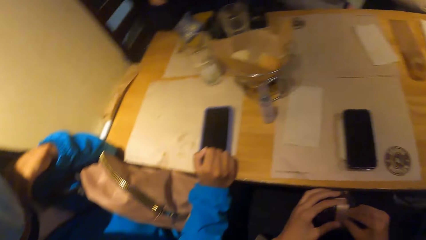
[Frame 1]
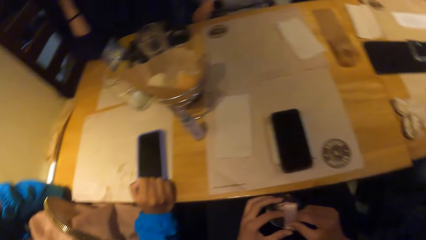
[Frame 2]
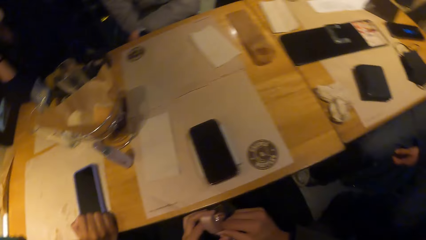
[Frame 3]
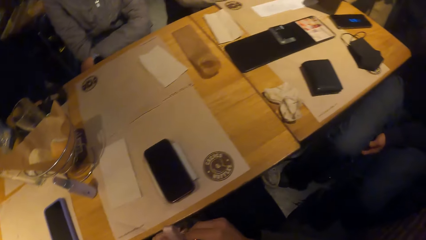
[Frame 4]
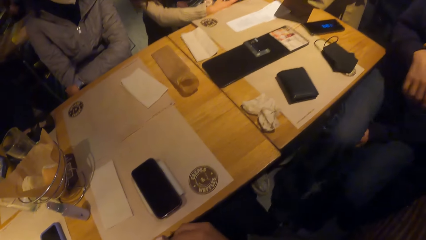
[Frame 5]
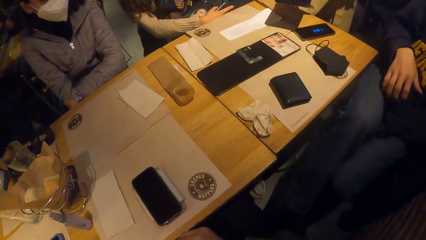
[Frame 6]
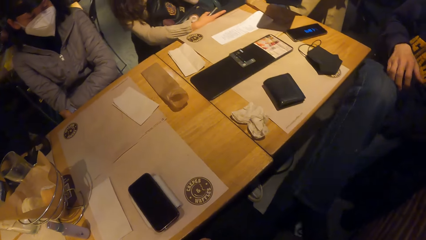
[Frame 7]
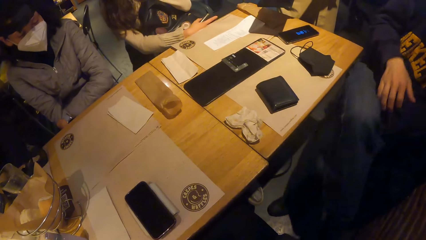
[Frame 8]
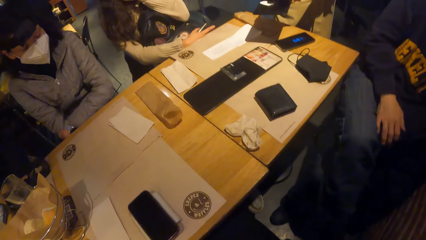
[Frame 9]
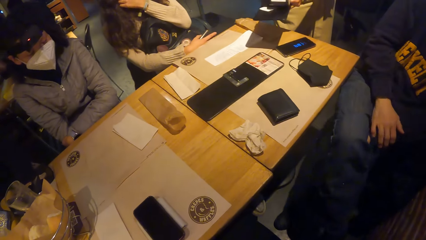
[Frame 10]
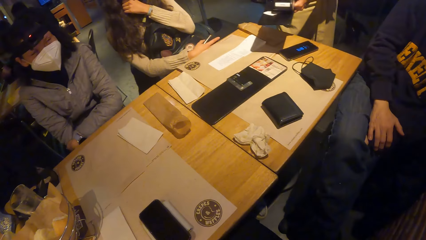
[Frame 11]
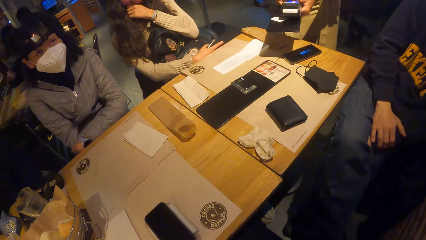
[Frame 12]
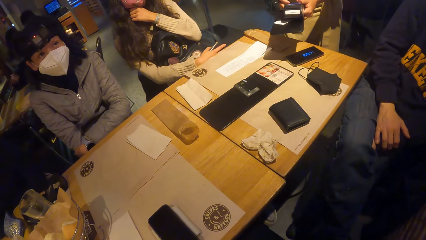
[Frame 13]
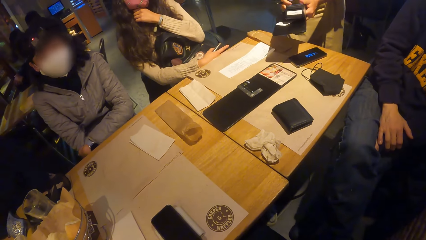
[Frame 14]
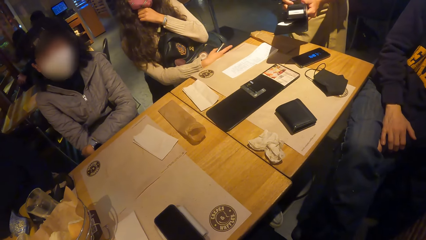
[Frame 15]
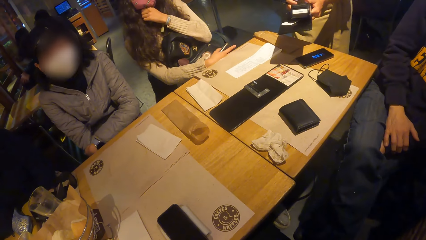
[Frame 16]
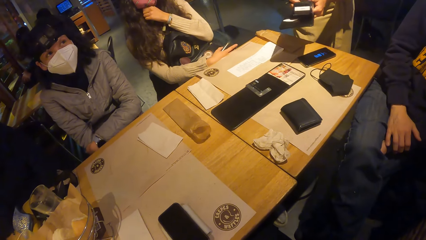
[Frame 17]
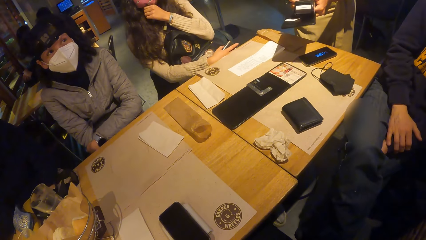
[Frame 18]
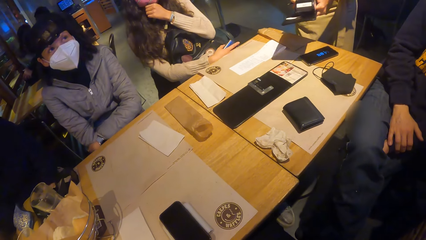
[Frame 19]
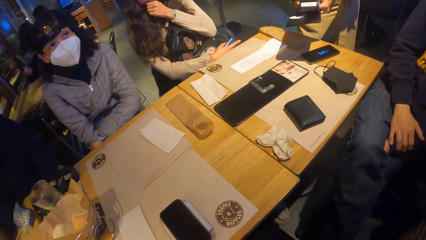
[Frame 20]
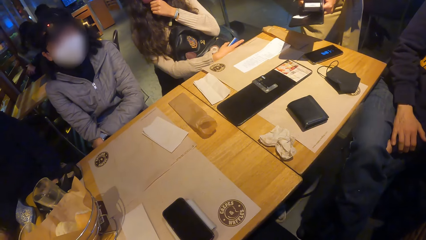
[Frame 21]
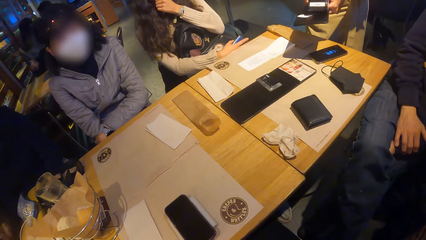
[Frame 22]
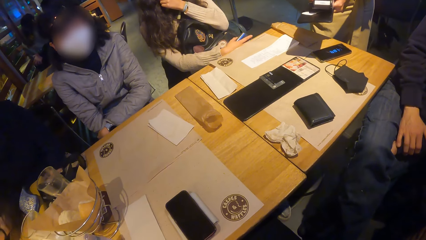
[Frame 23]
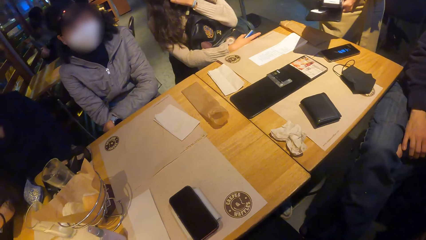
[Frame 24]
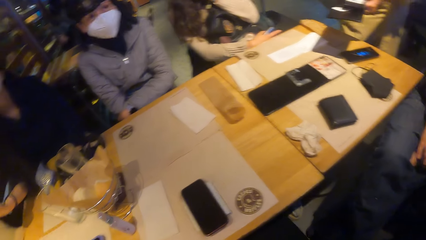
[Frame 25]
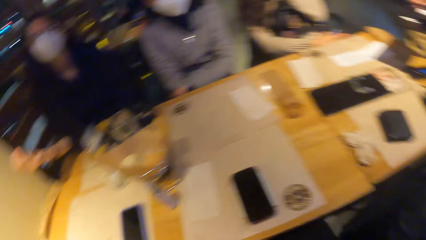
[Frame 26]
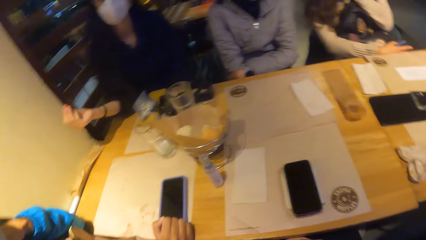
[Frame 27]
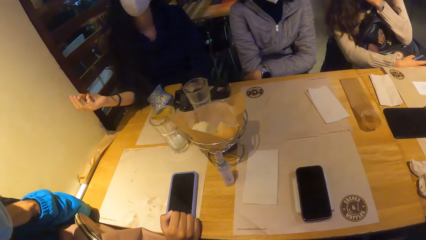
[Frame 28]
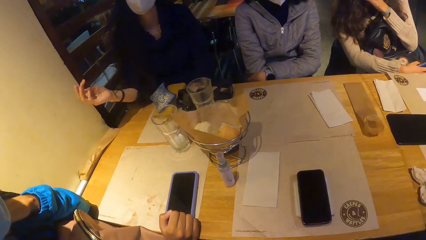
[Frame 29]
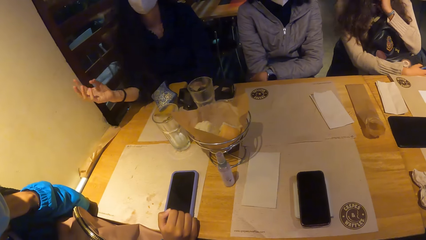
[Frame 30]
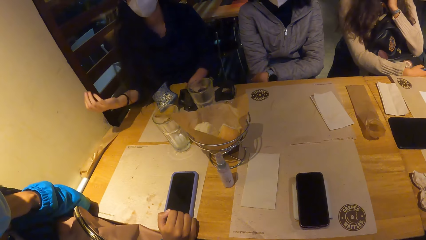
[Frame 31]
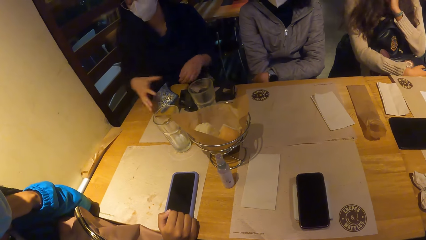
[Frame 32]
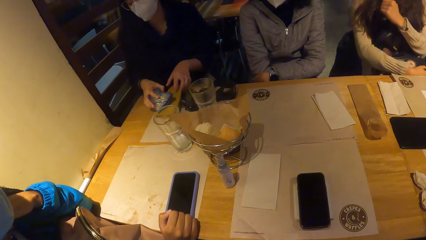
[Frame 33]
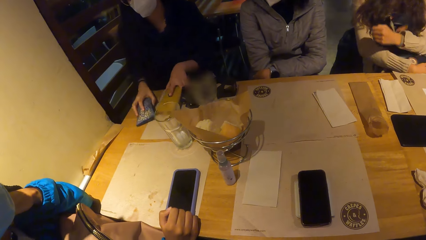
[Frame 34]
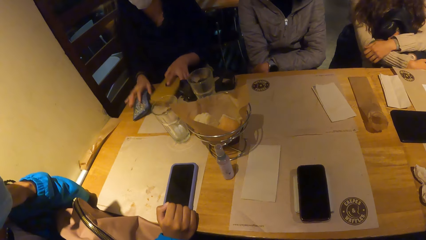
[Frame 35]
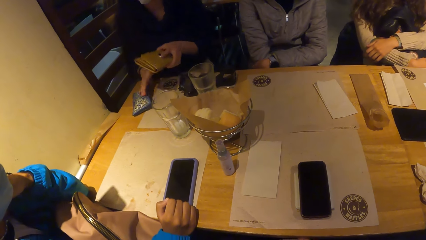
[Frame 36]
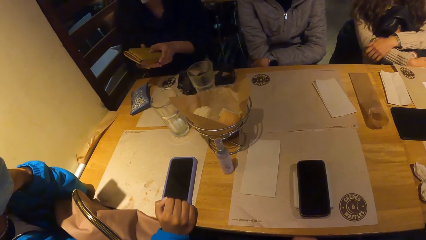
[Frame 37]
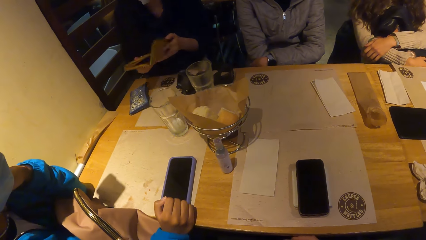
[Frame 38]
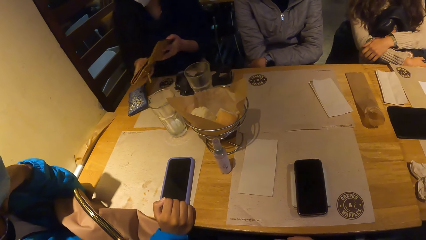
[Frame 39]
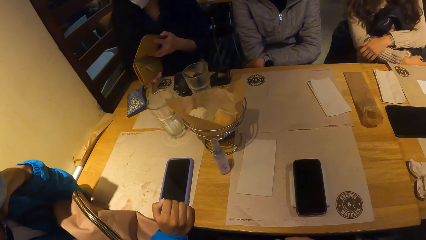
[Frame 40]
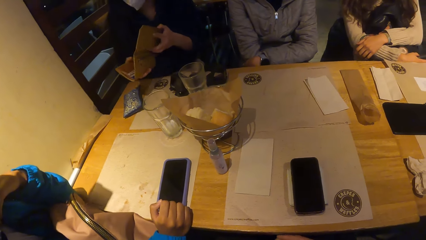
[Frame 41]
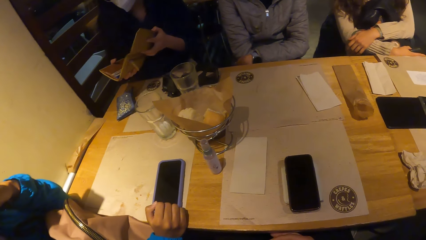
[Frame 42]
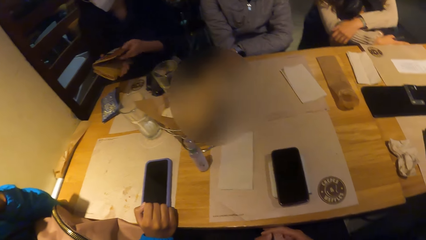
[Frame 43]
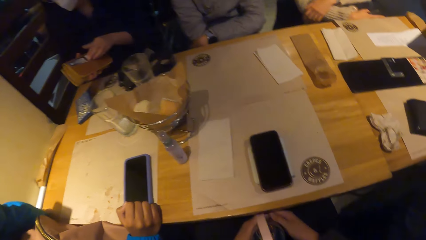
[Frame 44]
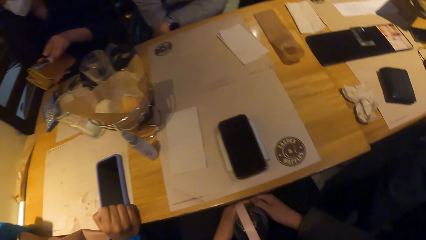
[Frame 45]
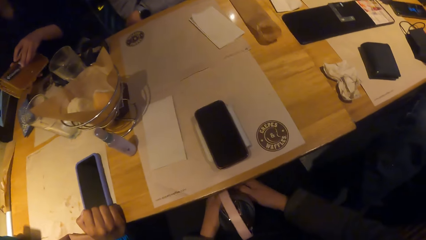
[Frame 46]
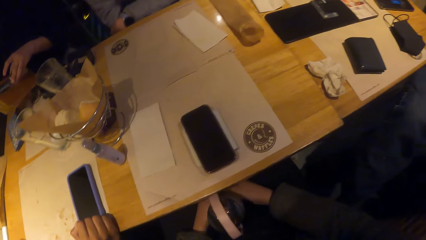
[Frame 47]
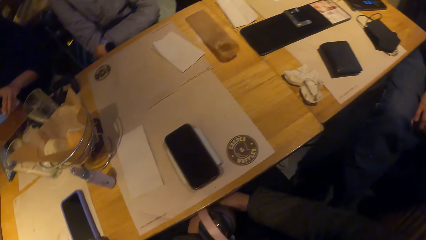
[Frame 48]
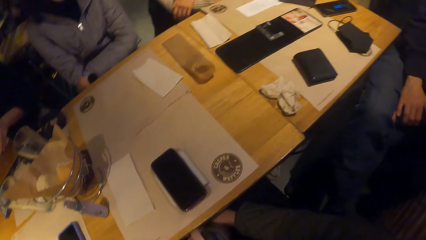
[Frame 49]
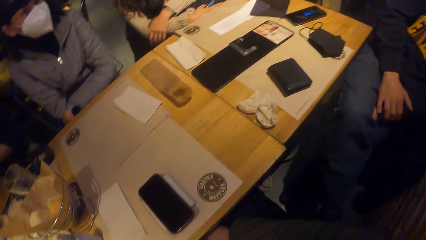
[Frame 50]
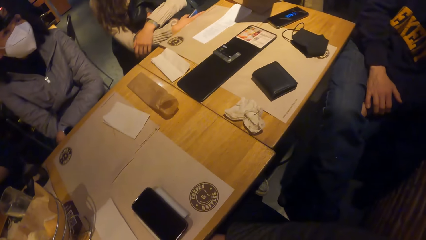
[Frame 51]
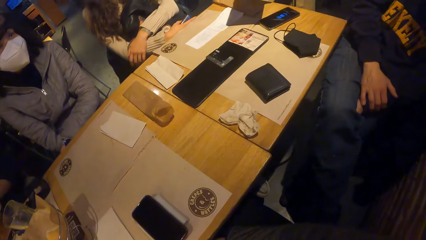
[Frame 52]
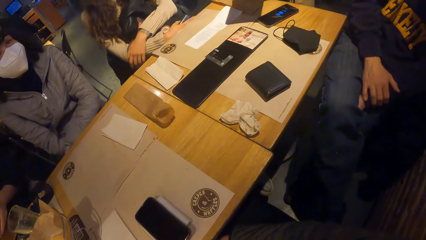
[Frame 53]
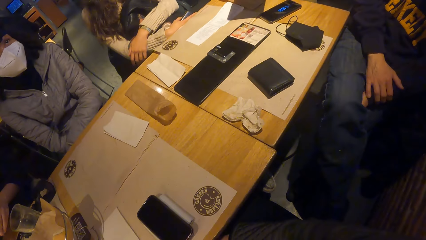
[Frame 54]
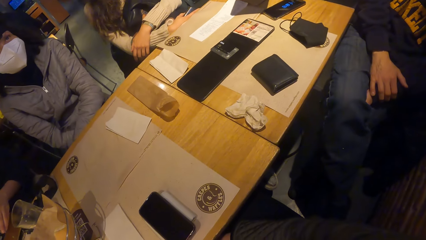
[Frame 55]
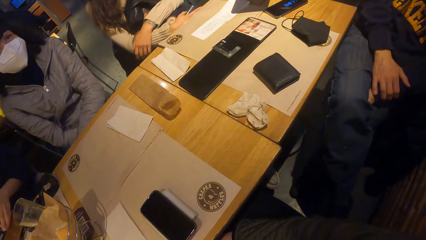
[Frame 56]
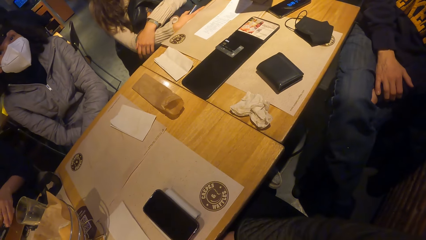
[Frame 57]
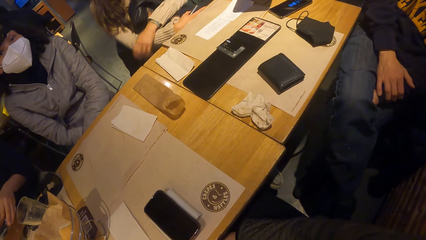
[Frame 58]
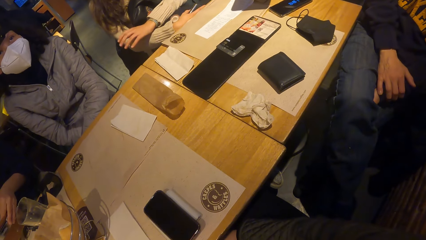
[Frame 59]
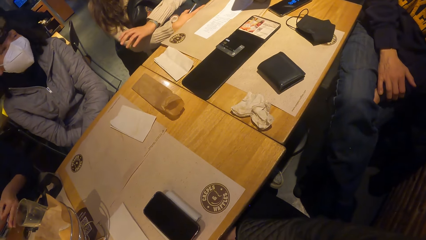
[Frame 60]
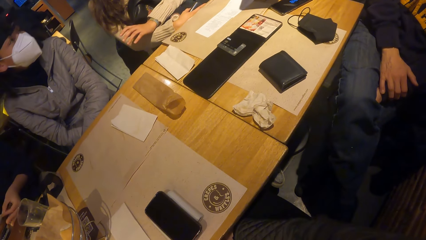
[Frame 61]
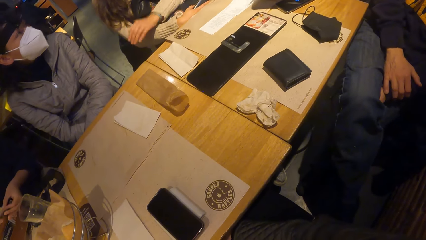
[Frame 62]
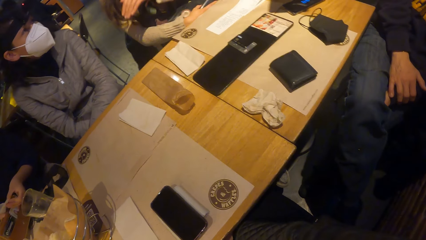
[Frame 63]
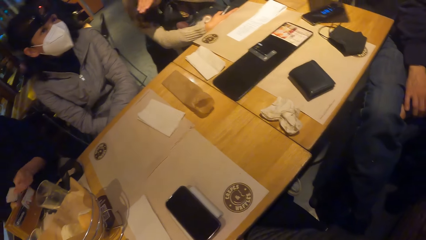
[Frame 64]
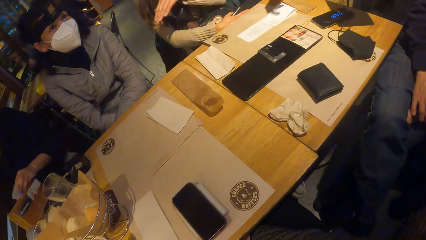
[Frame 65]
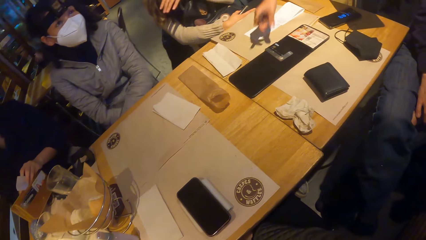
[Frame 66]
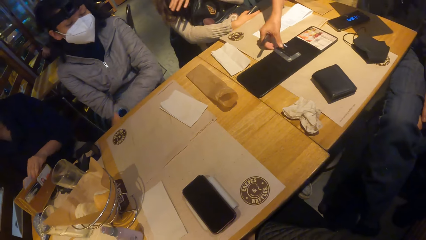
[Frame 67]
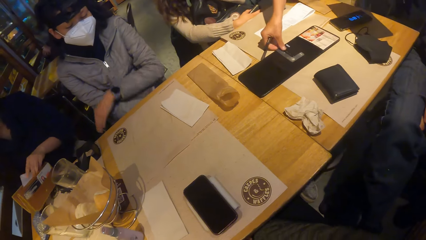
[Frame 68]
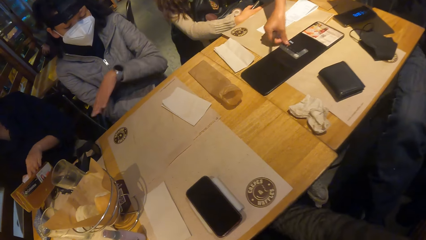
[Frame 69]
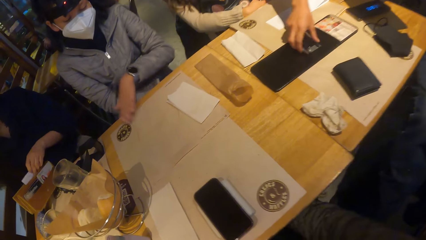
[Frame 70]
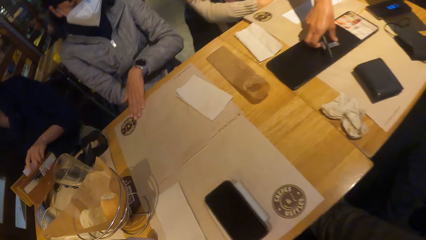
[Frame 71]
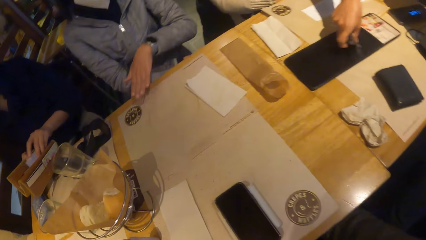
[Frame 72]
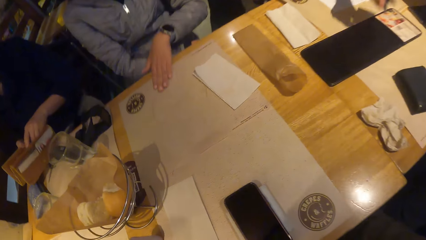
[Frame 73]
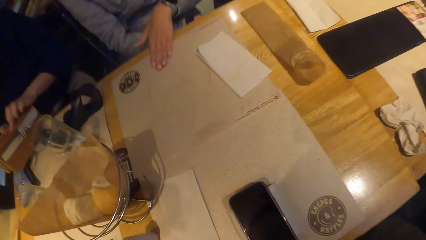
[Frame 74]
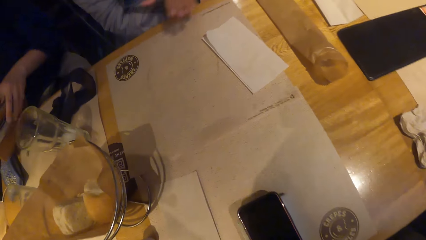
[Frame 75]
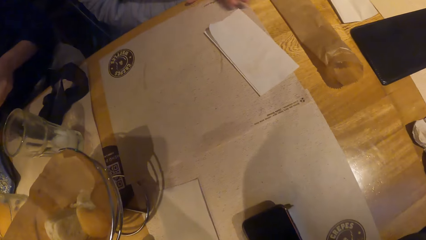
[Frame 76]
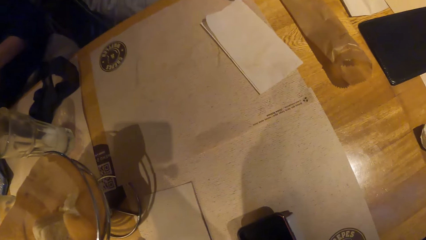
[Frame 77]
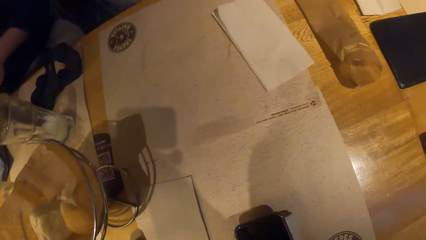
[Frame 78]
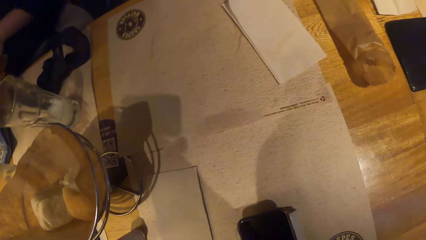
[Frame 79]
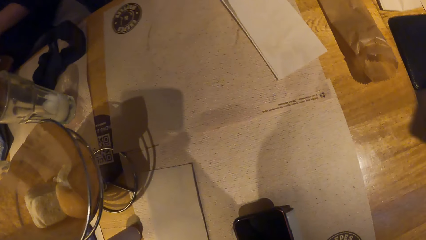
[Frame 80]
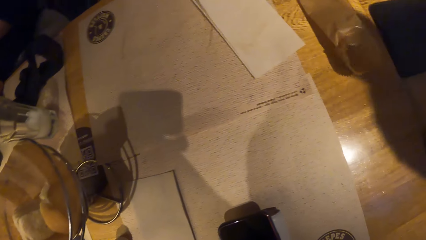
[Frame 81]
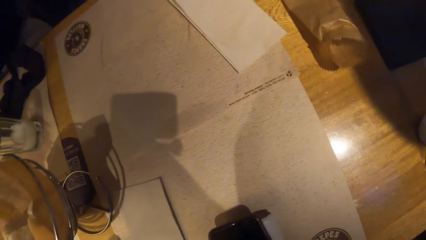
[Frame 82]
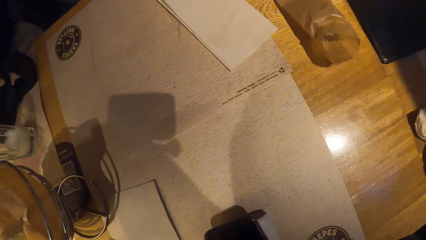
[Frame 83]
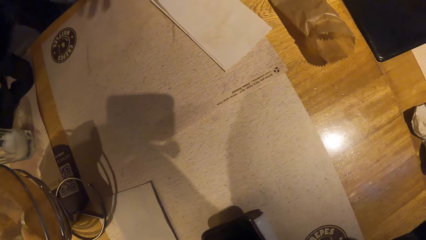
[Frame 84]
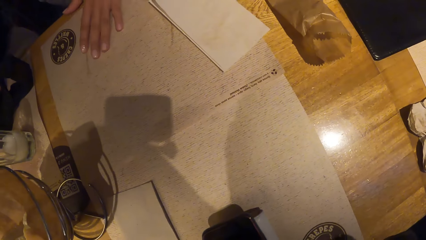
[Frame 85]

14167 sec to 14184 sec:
The man crosses his legs. The waiter operates a POS machine with her right hand. The woman moves a blue purse from a purse on the table with her right hand, picks up the purse from the table with her left hand, and opens the purse with her hands. The woman brings out a piece of paper from the purse with her left hand and puts the piece of paper in the purse with her left hand. The waiter picks up a card from the table with her right hand.
